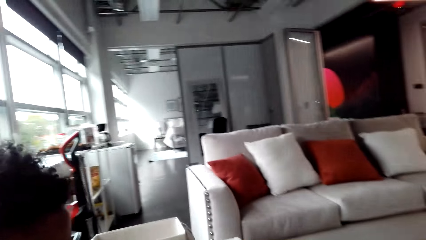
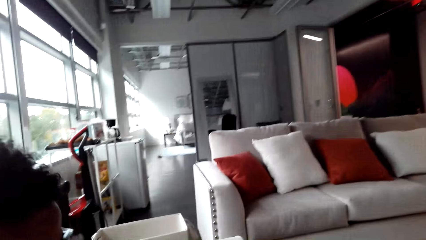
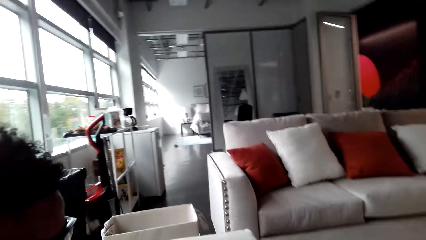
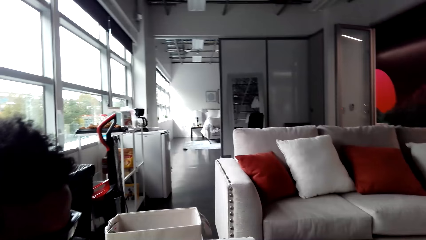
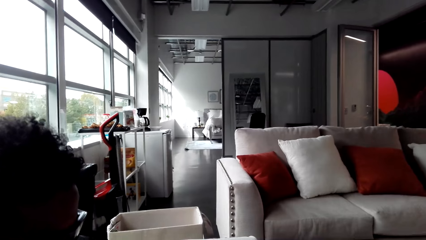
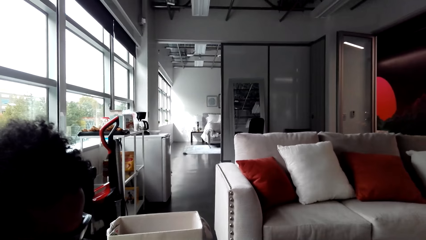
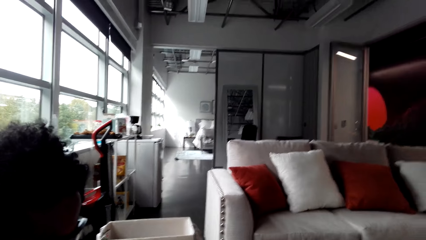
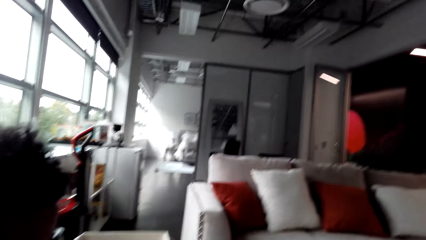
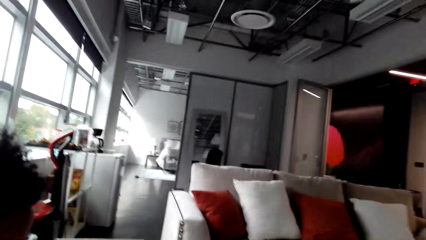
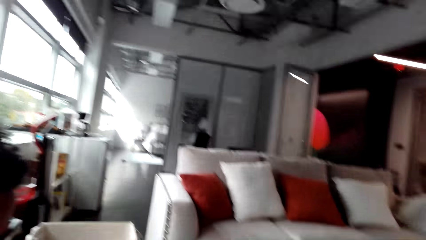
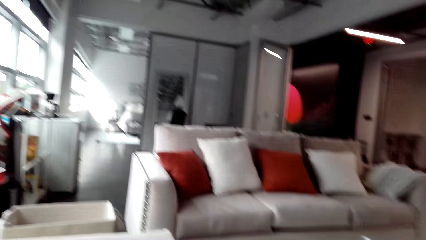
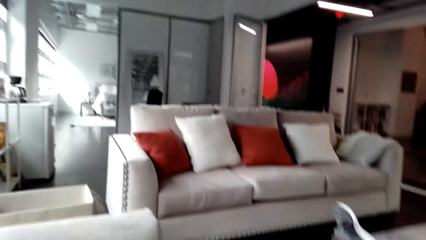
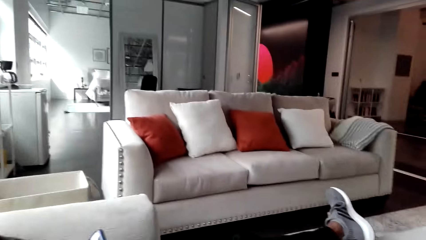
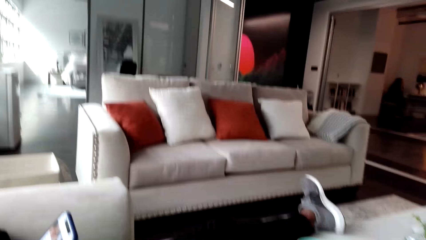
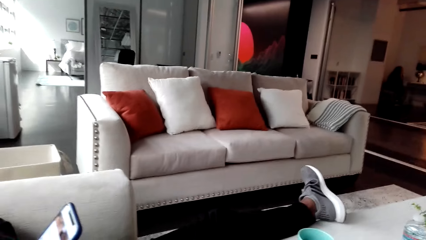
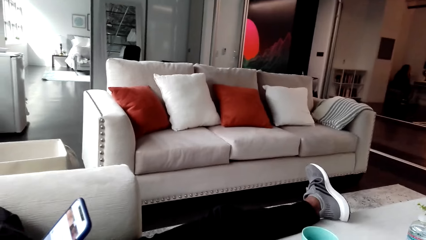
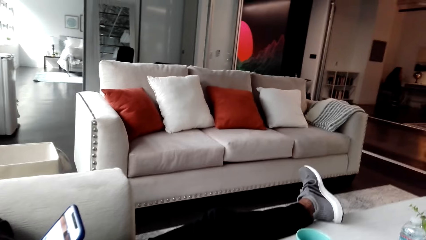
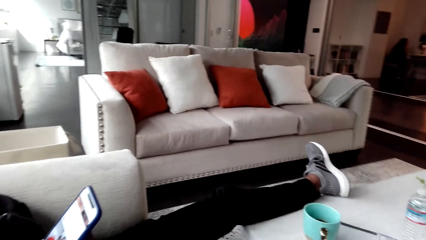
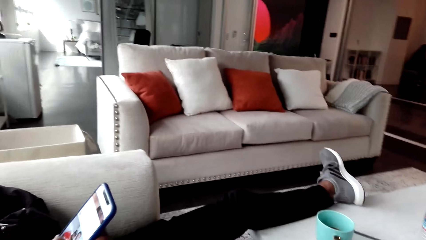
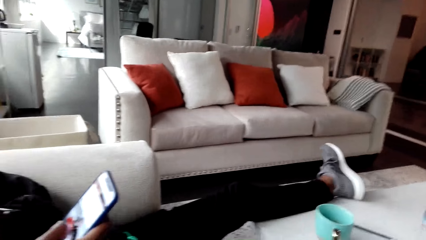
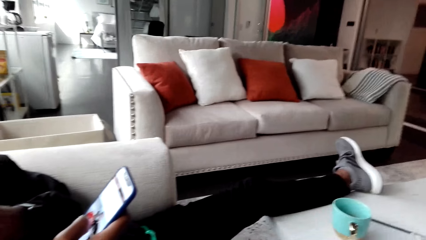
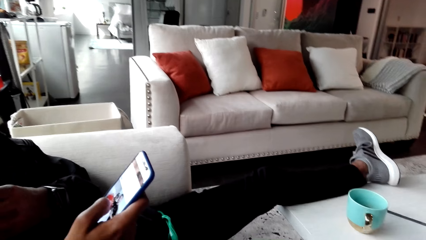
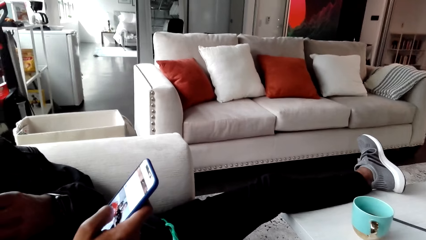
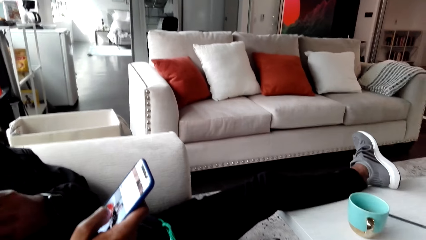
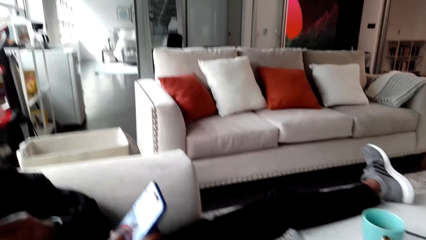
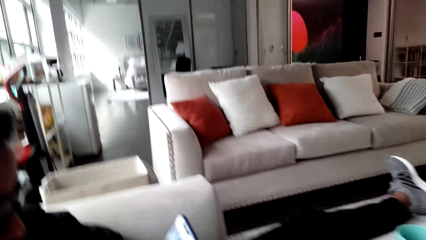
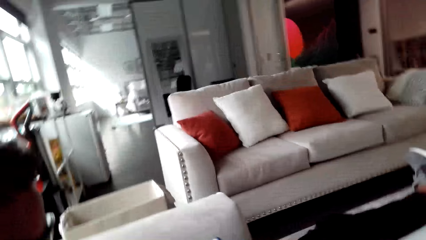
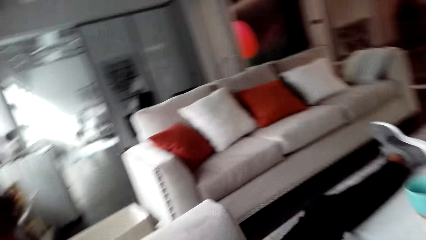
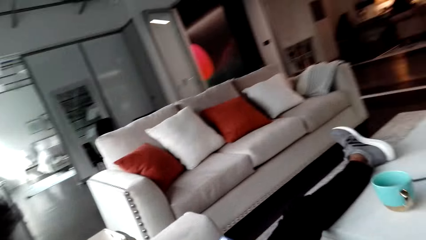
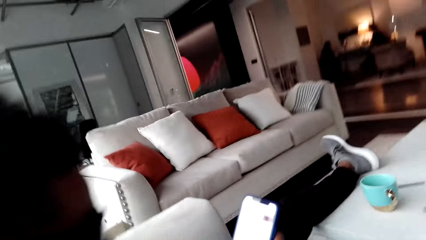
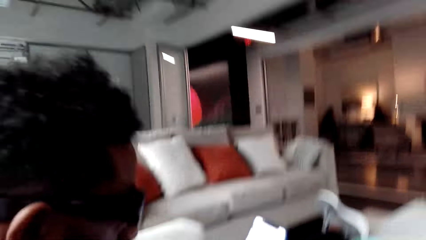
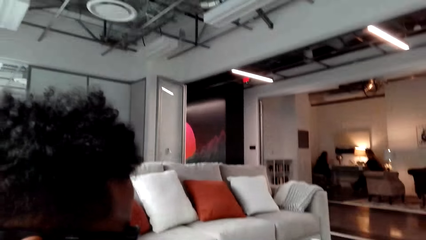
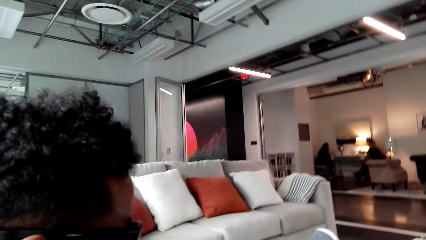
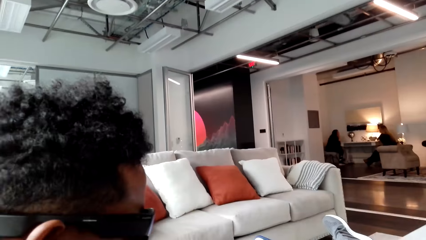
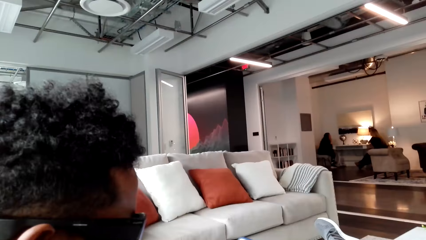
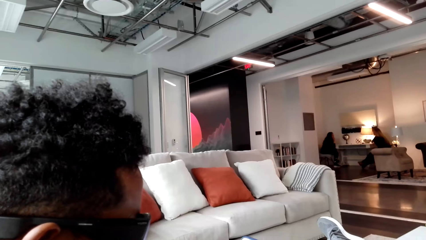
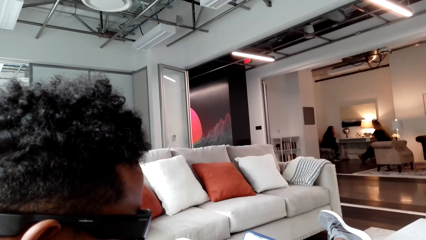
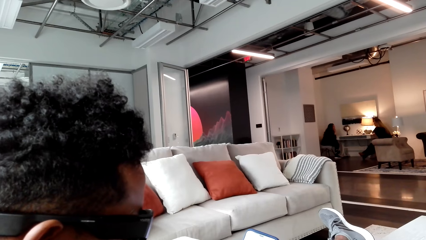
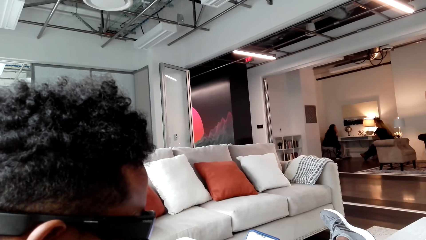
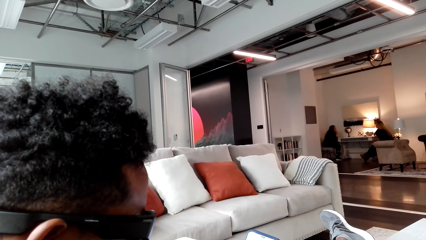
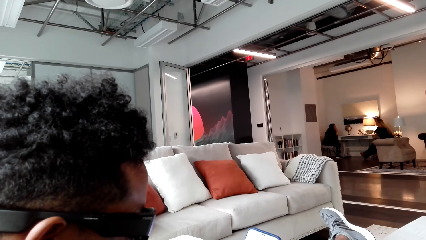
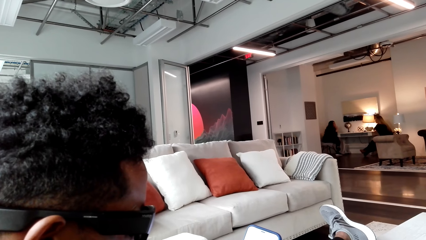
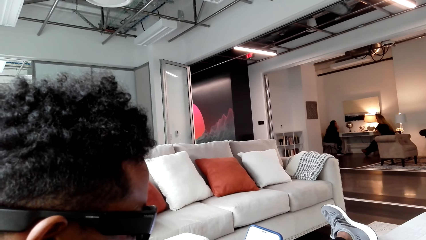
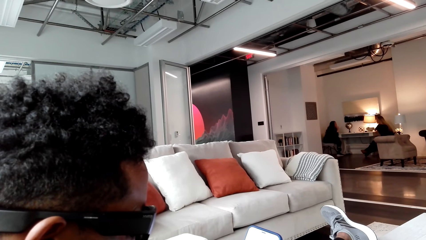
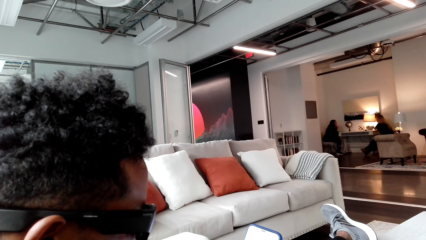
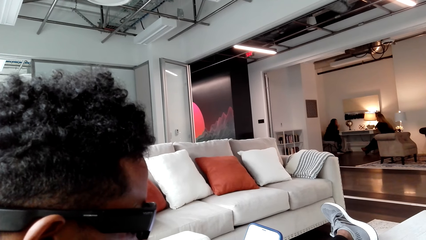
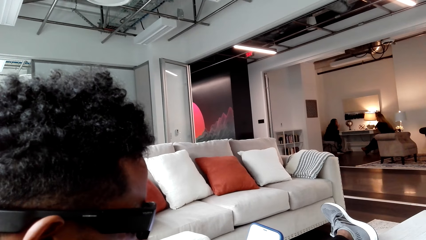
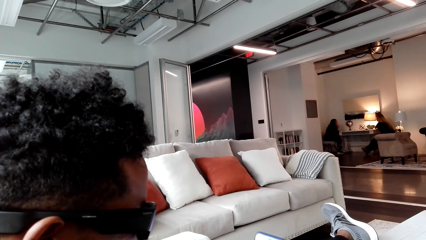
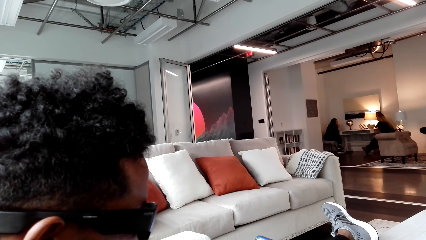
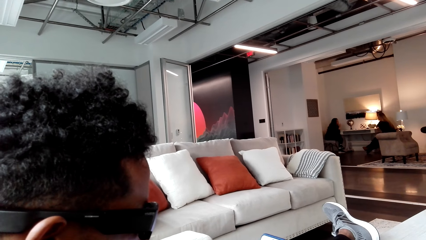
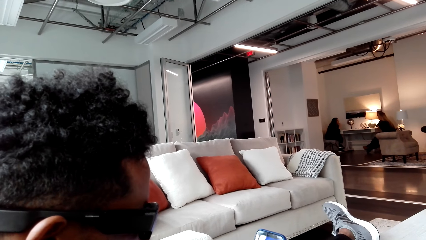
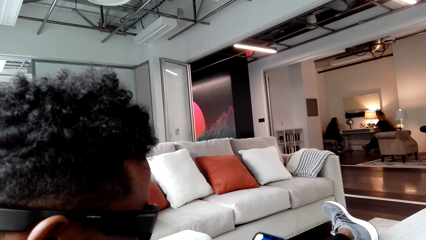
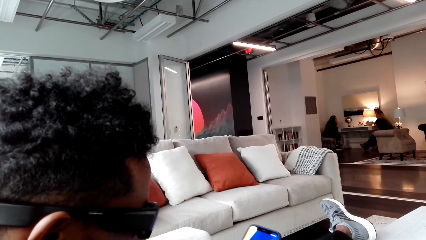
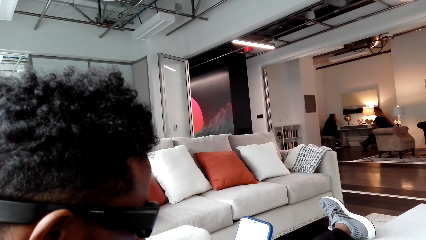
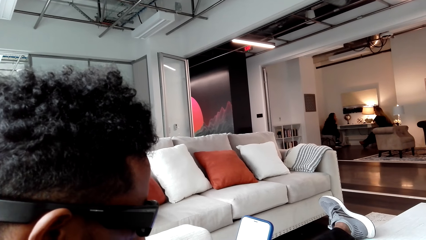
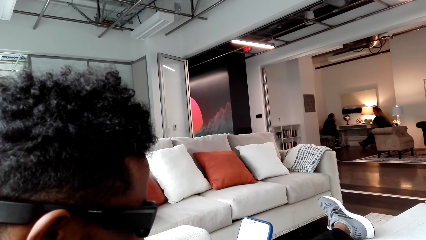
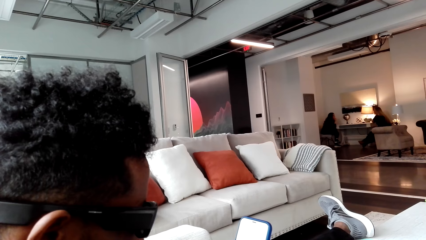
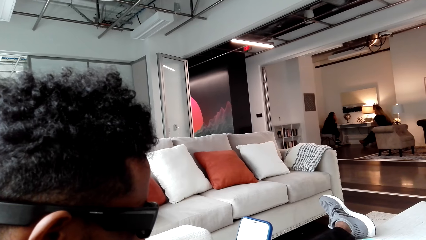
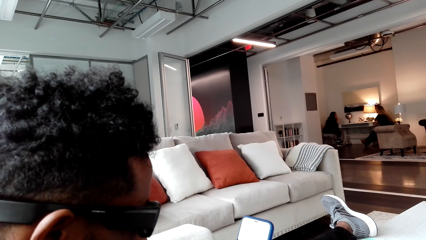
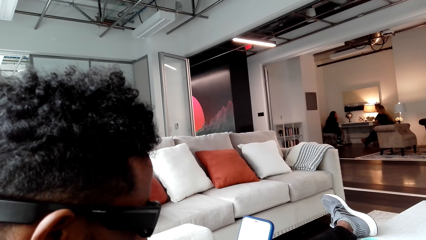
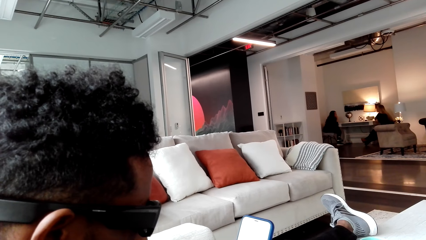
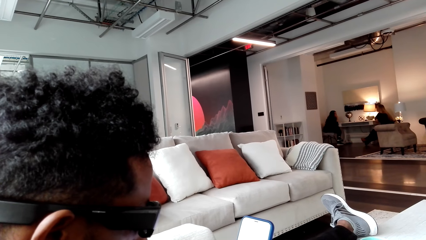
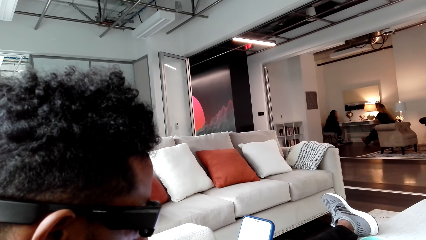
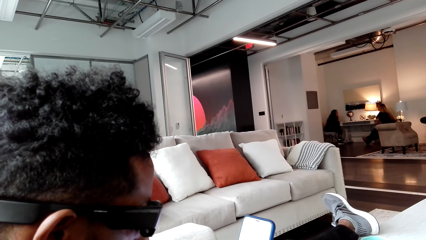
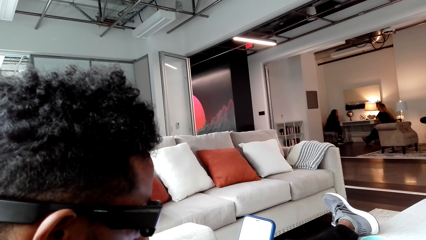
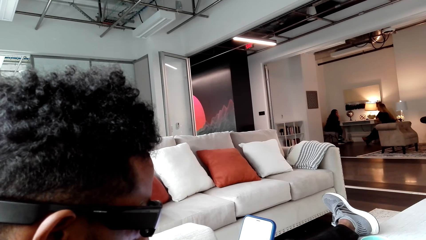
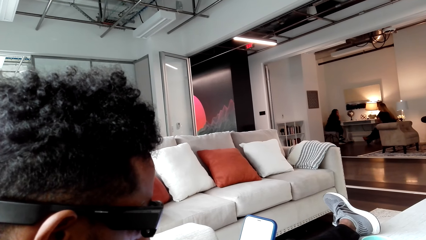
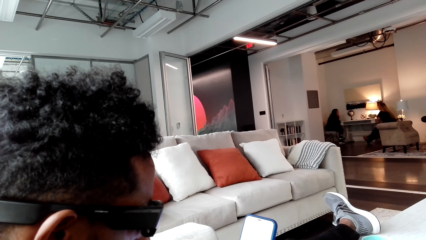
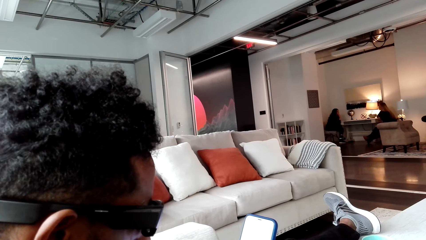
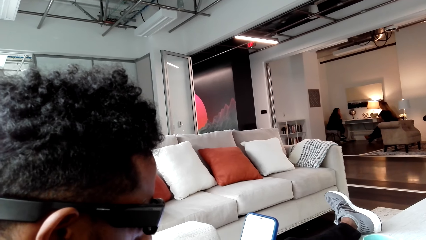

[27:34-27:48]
The camera wearer converses with a man. The man scrolls the phone. The camera wearer converses with the man. The man scrolls the phone. Two people are in the house.

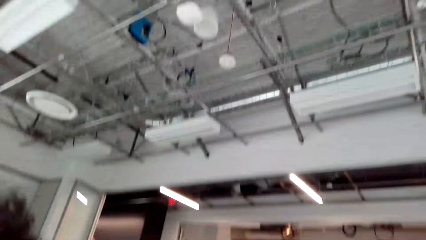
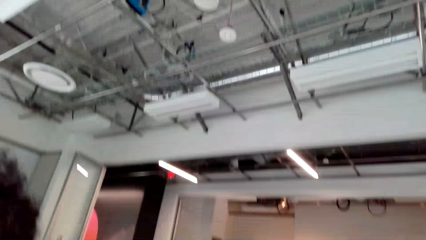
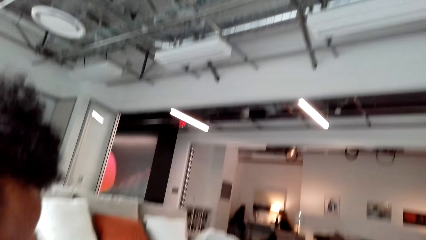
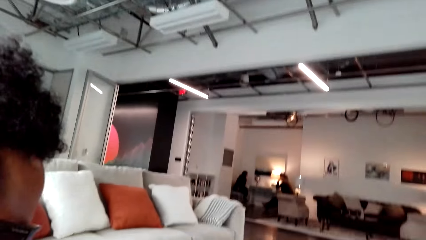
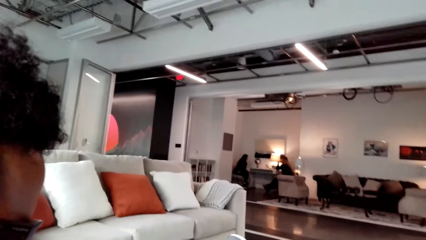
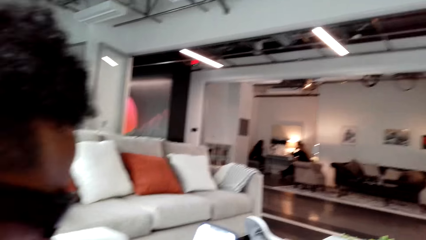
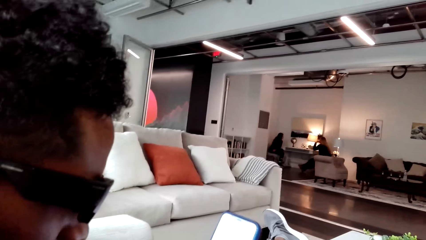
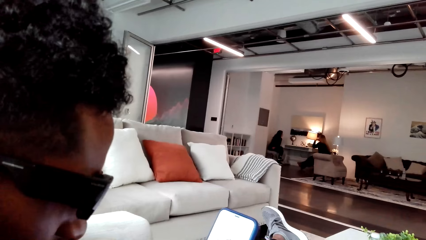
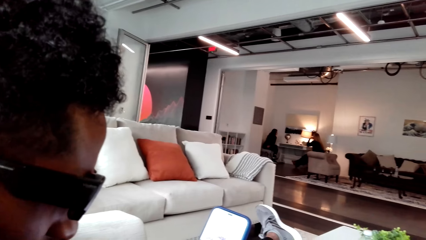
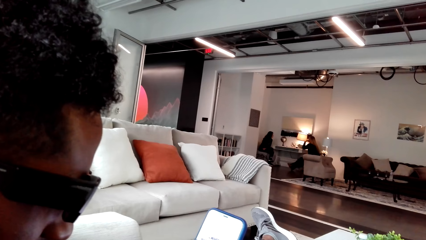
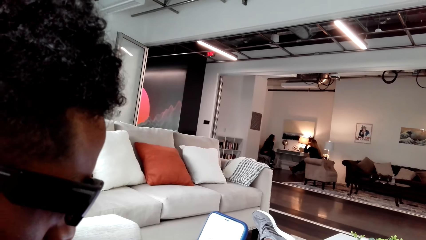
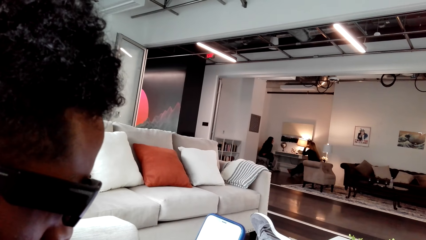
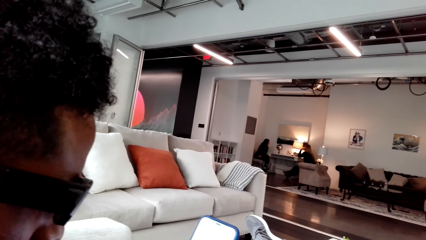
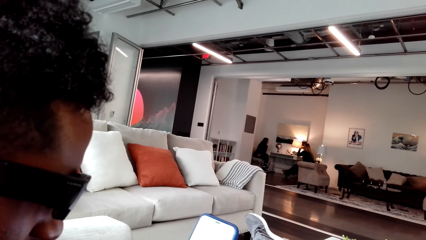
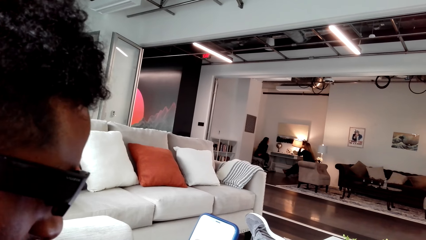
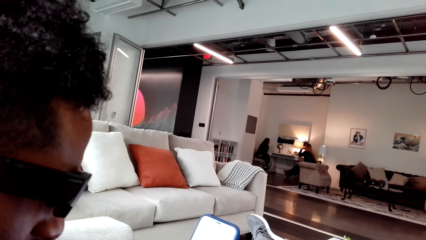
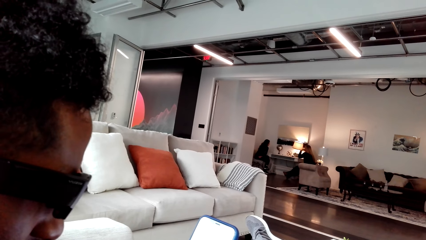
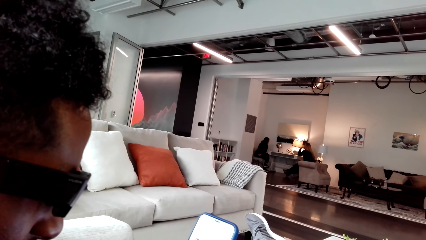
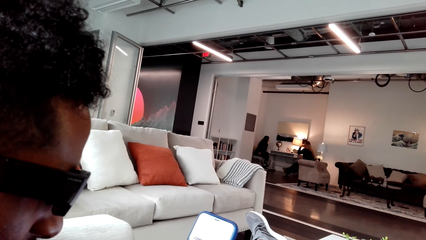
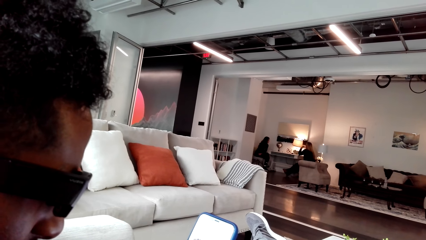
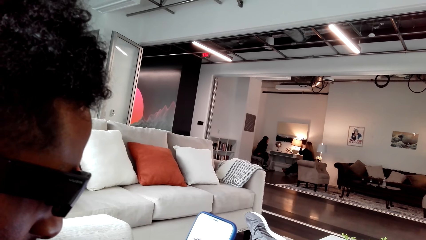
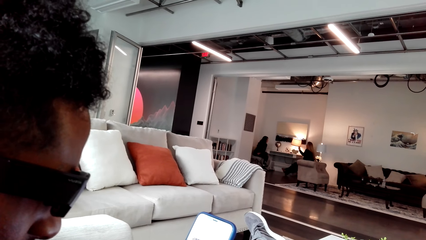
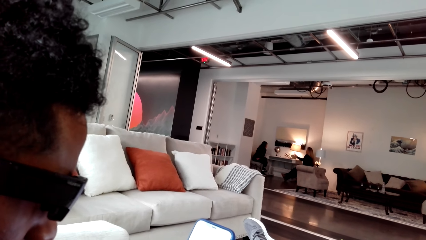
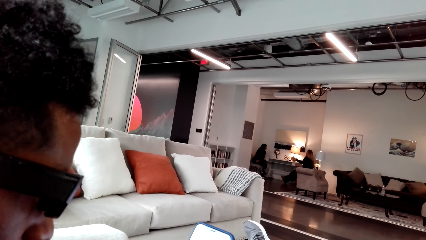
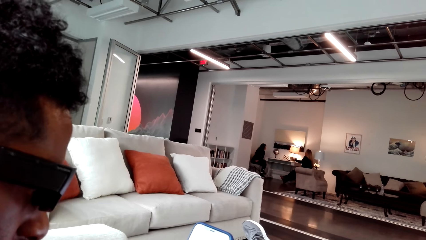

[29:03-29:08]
The camera wearer is looking around.
